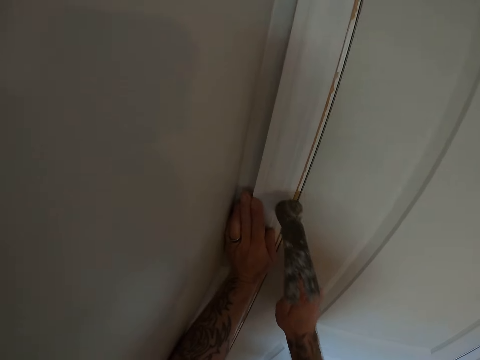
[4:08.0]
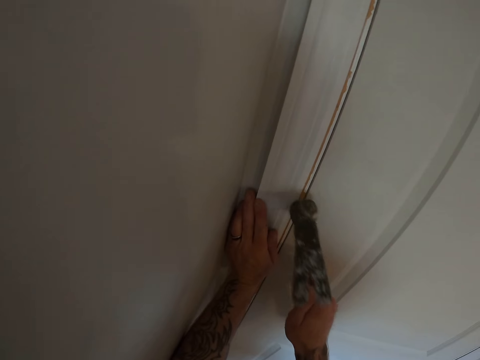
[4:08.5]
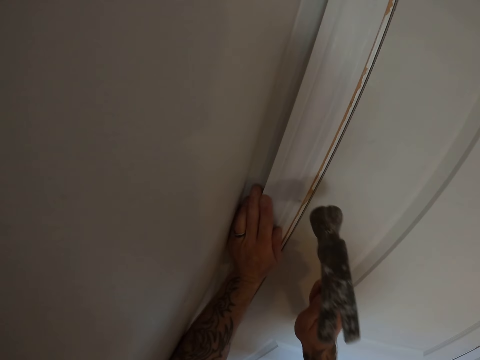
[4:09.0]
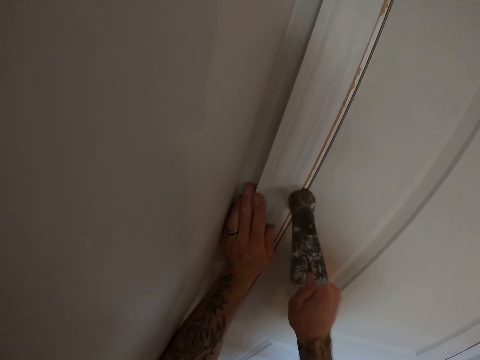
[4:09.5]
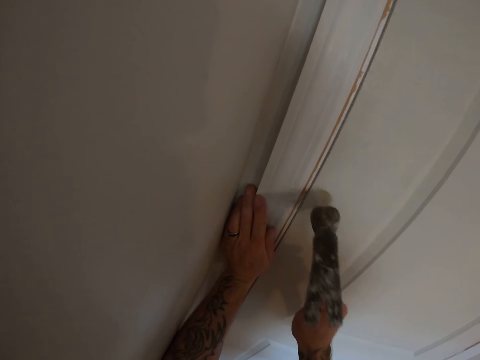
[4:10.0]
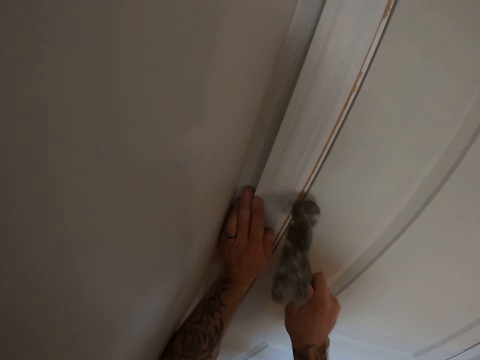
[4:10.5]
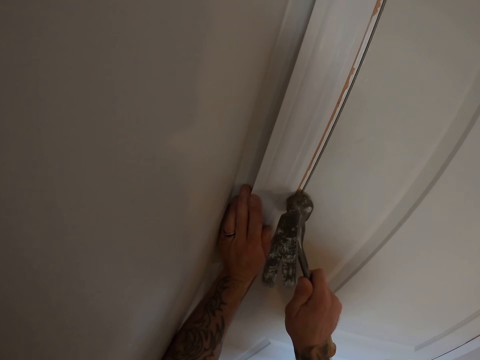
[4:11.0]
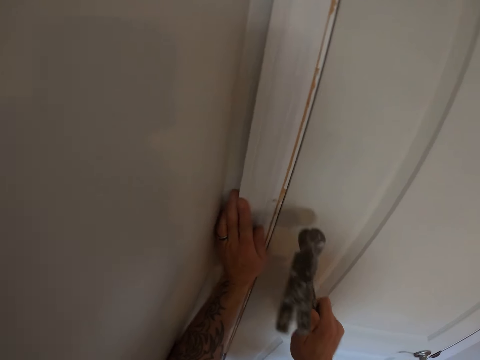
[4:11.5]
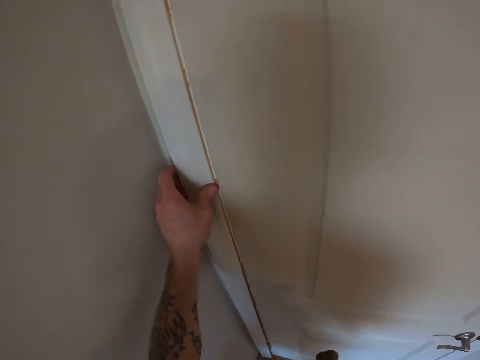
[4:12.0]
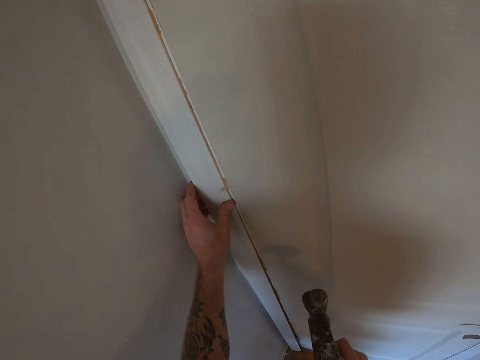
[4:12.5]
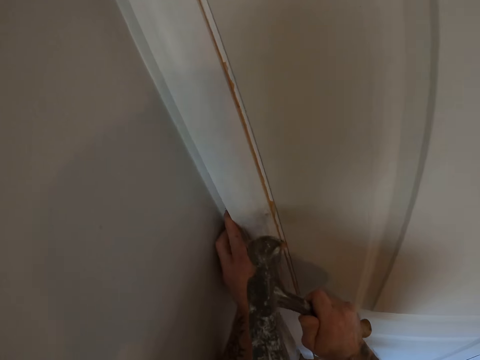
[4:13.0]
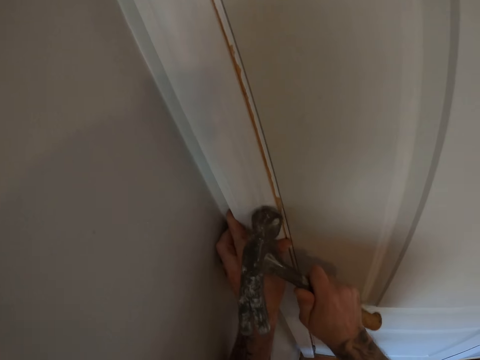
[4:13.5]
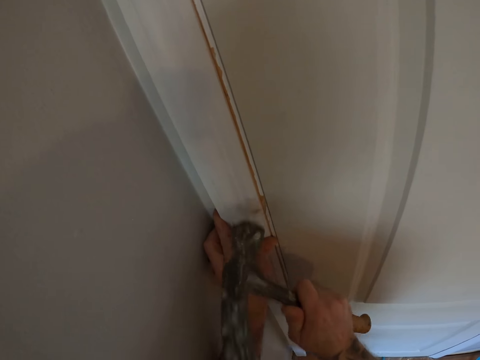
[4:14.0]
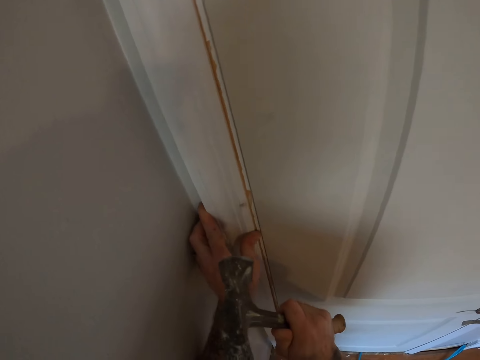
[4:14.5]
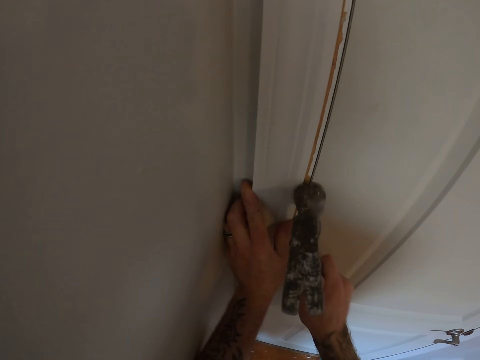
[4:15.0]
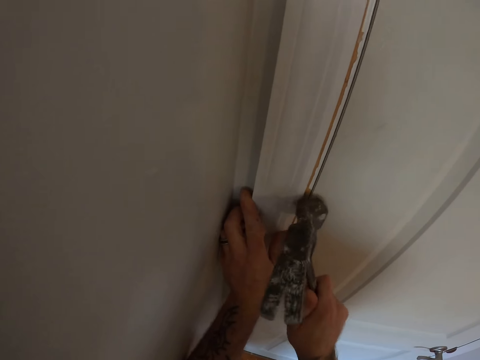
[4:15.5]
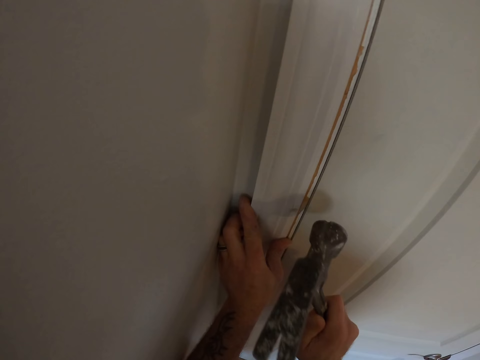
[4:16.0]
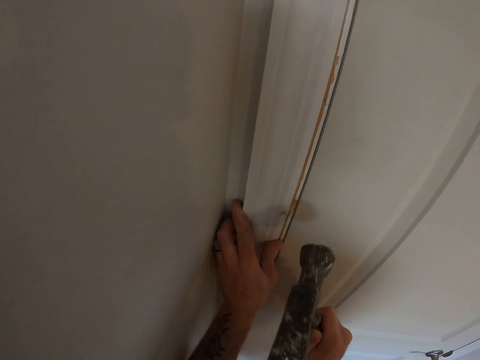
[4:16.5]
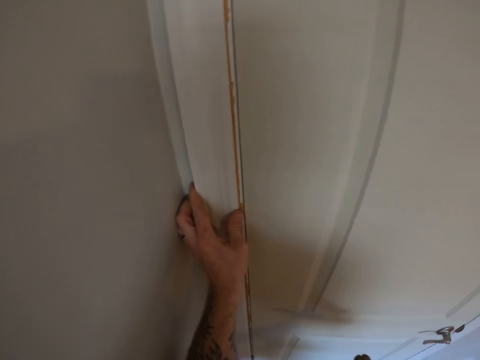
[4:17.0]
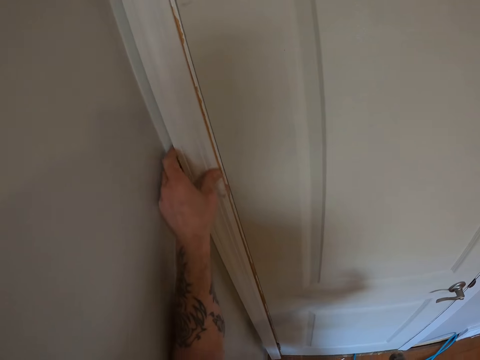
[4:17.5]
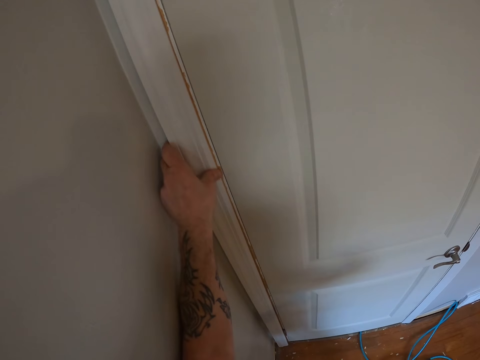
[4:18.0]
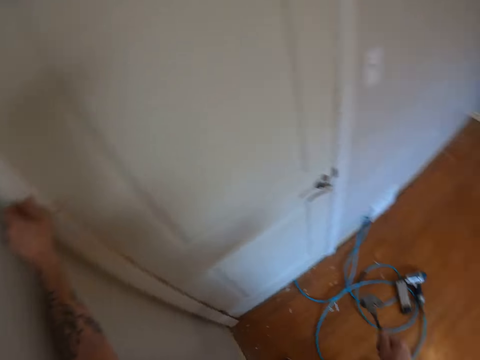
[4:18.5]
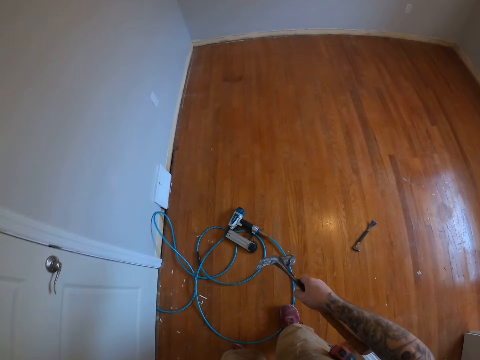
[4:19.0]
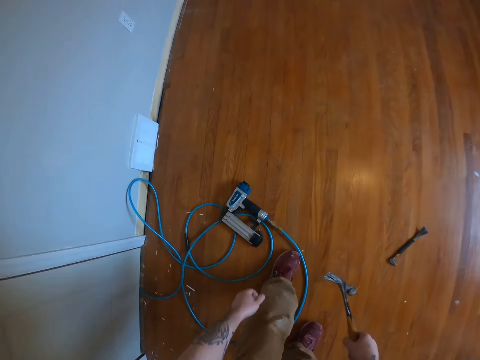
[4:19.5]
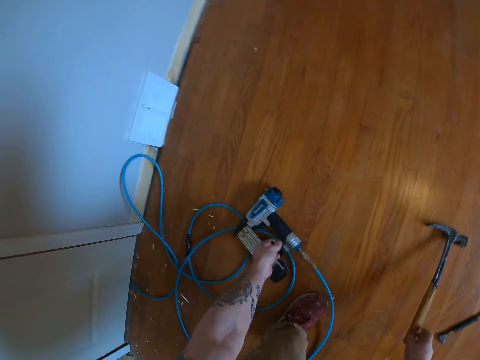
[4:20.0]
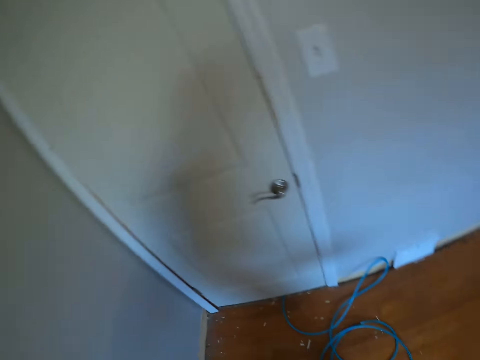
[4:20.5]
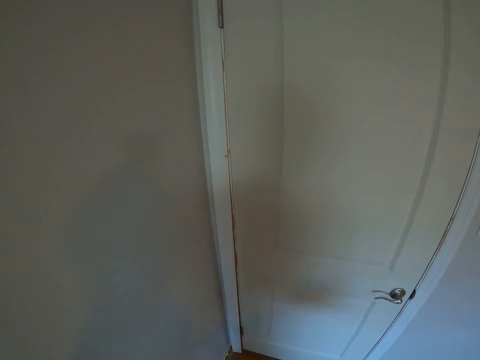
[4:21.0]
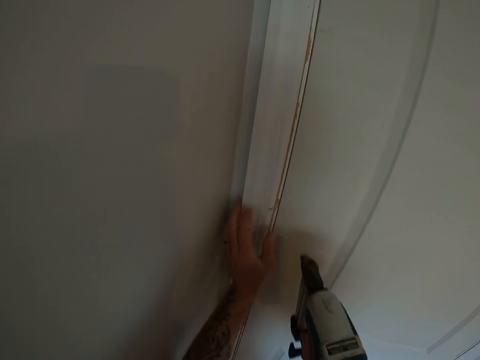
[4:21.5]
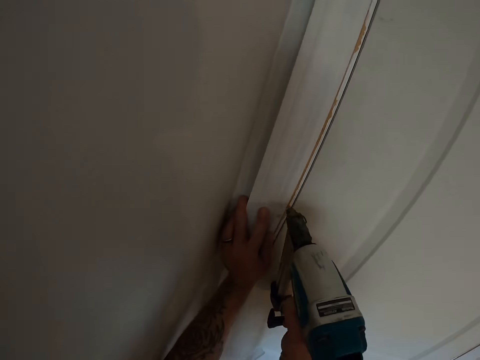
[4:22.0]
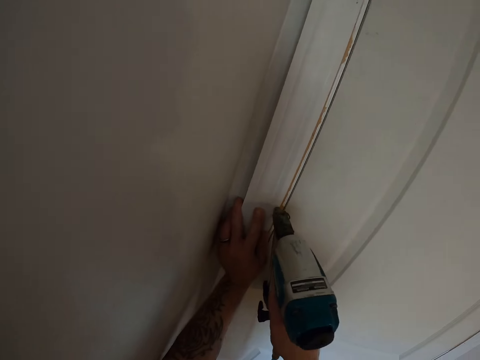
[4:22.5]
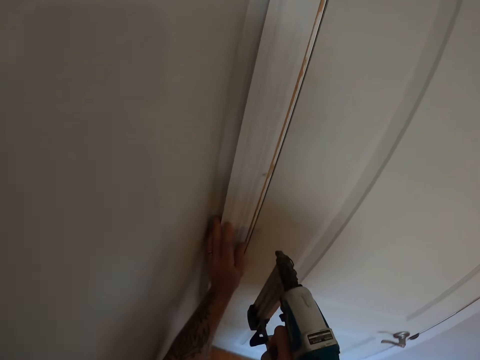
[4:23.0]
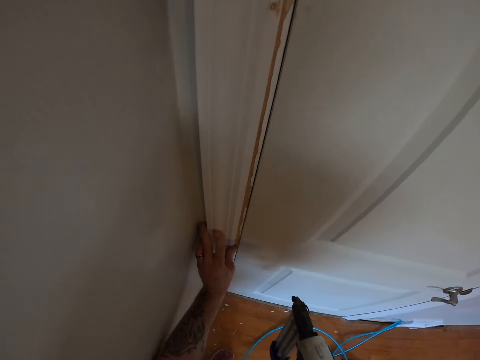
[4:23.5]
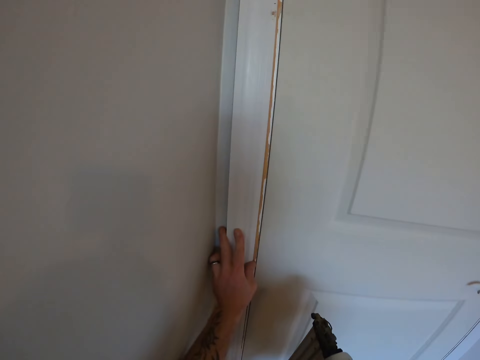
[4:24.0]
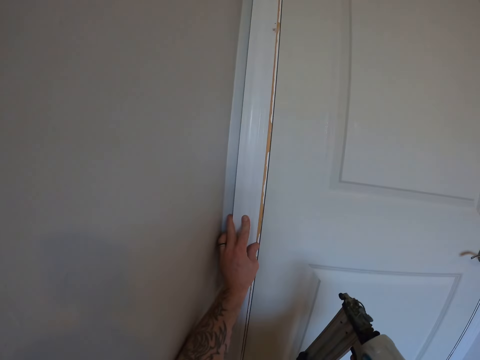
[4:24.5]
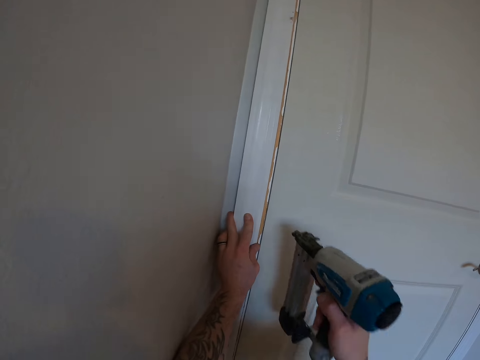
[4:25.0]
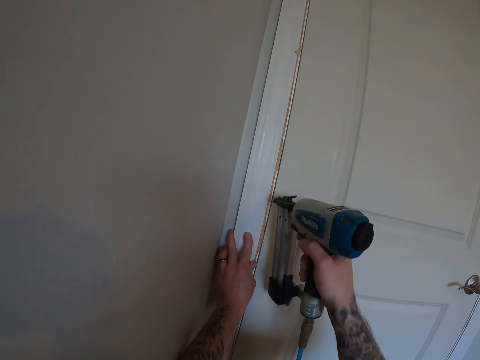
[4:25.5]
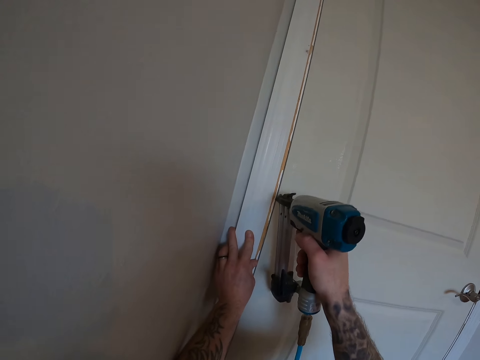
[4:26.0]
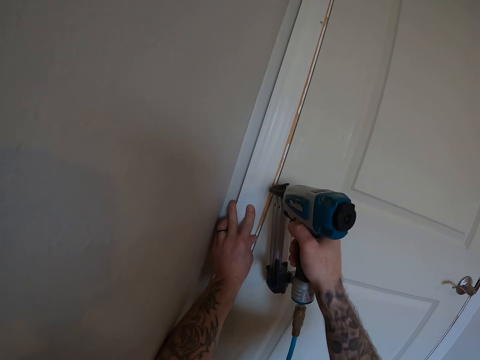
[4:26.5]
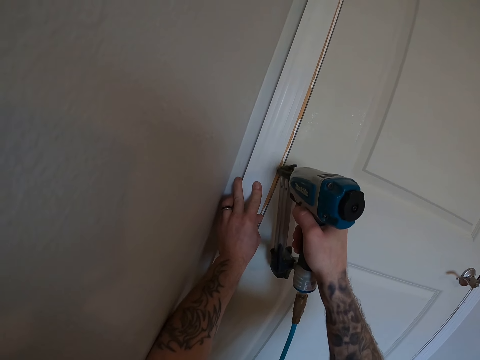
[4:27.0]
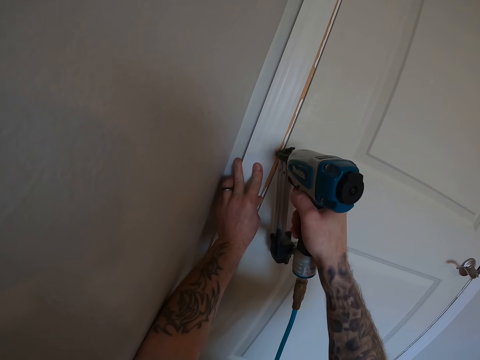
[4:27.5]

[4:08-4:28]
The camera wearer presses the door casing against the edge of the door. He hits the hammer on the second door frame. He presses the door casing against the edge of the door. He hits the door casing with the hammer. He touches the second door frame with his left hand. He walks towards the nail gun. He drops the hammer on the floor with his right hand. He picks up the nail gun from the floor of the room with his left hand. He walks towards the door. He fixes the second door frame firmly to the wall with the nail gun in his right hand.

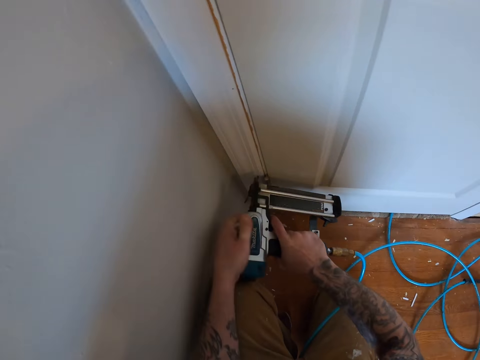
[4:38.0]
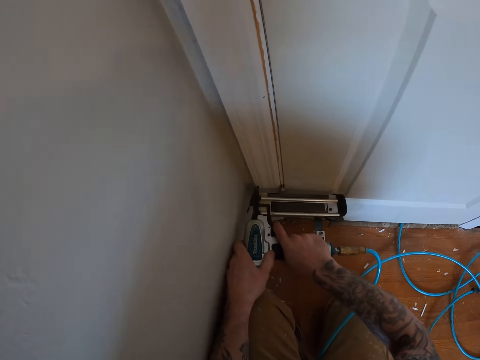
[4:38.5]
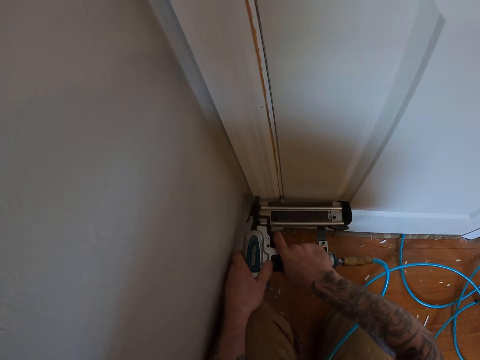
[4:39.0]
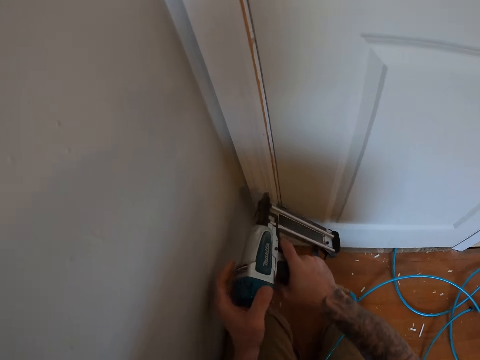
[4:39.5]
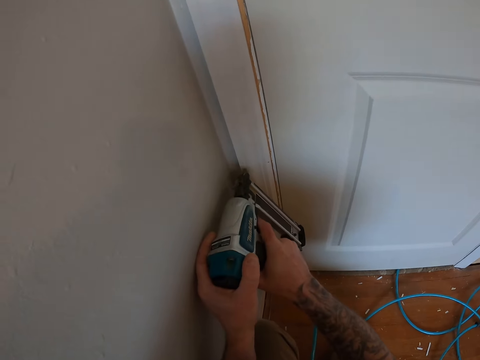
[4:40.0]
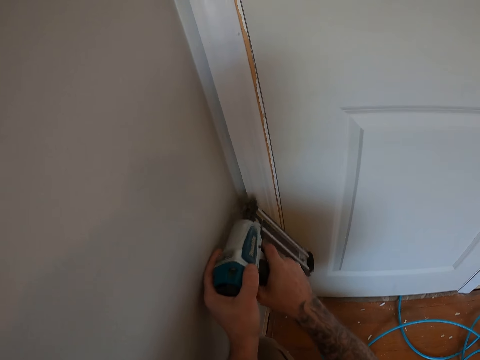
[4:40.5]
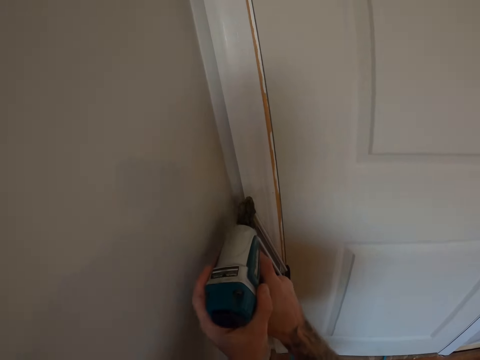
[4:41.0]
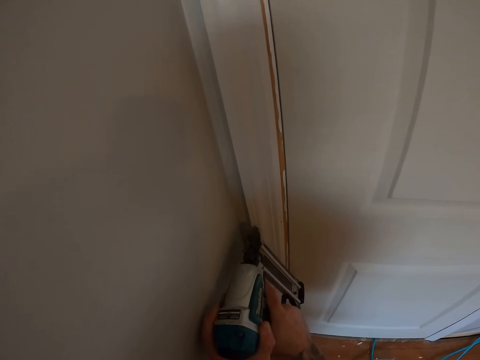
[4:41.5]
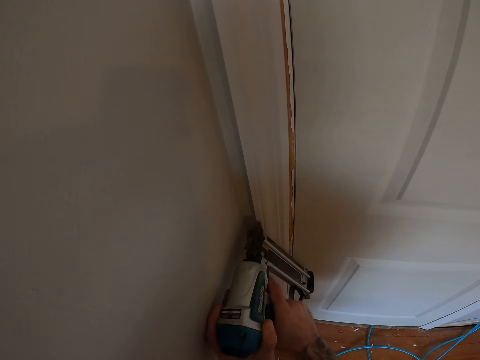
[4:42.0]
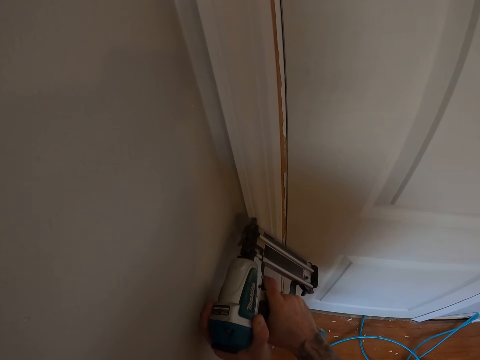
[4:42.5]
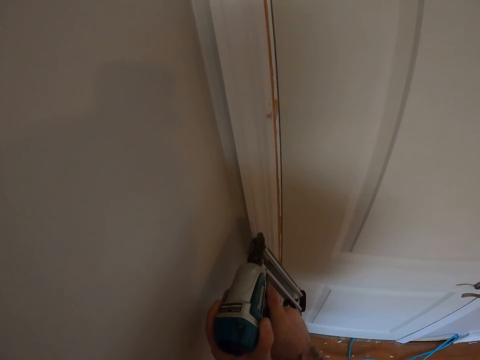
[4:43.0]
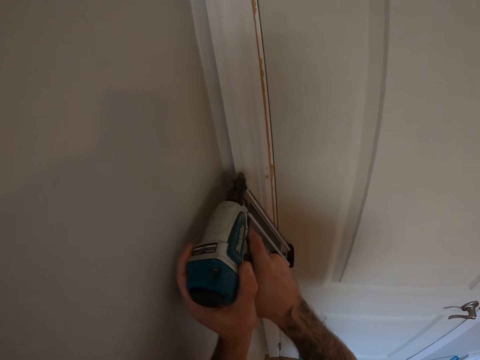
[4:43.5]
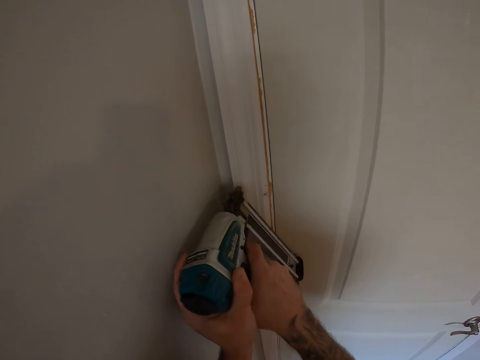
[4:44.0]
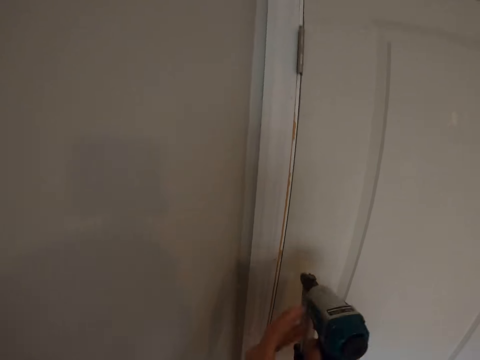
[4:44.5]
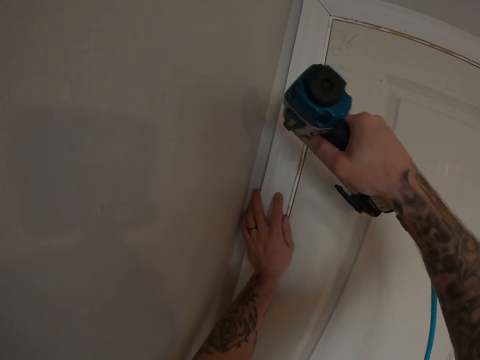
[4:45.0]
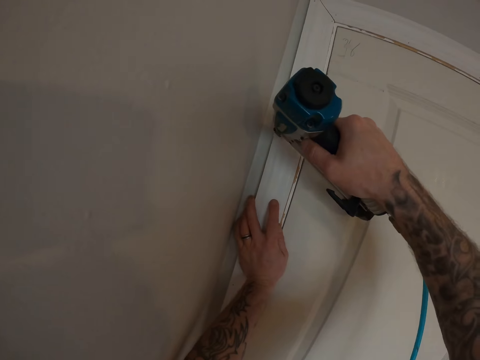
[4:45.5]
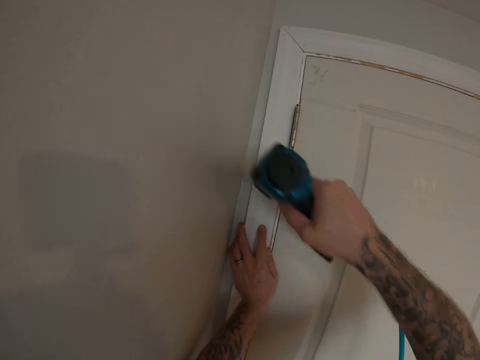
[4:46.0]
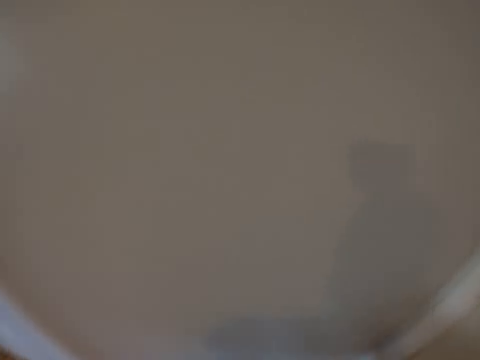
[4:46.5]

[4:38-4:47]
The camera wearer holds the nail gun with both hands. They hold the nail gun with one hand.
